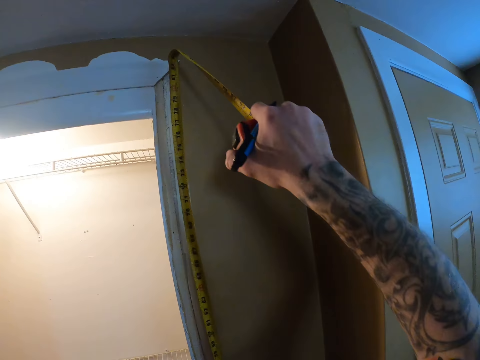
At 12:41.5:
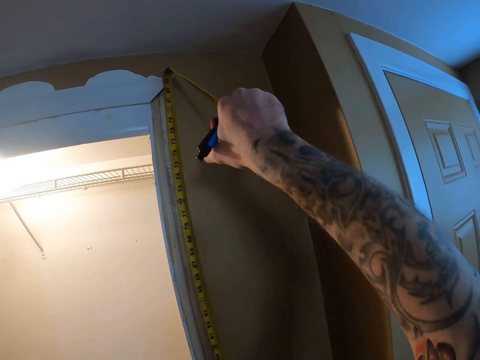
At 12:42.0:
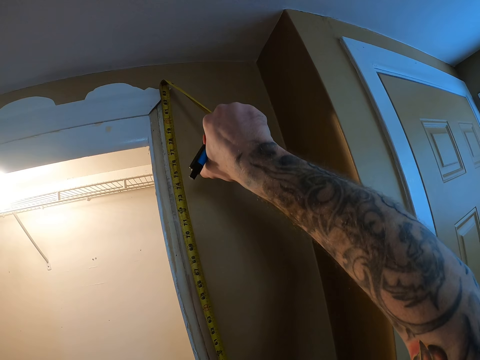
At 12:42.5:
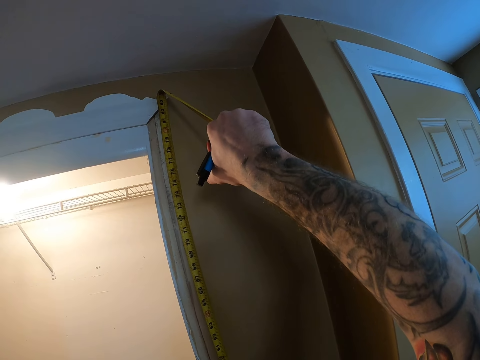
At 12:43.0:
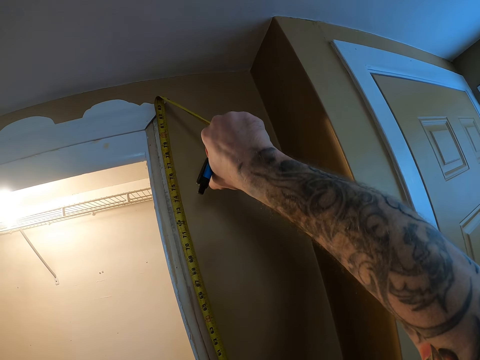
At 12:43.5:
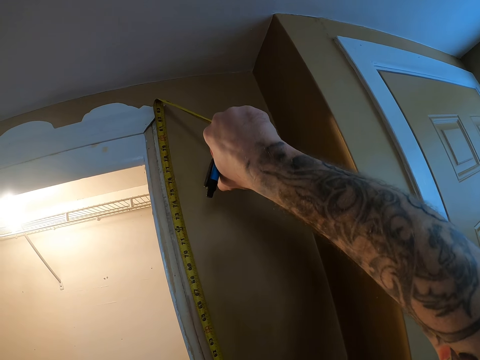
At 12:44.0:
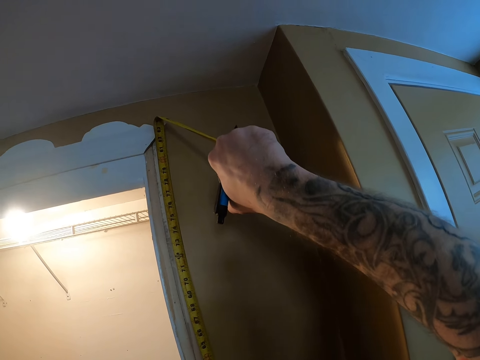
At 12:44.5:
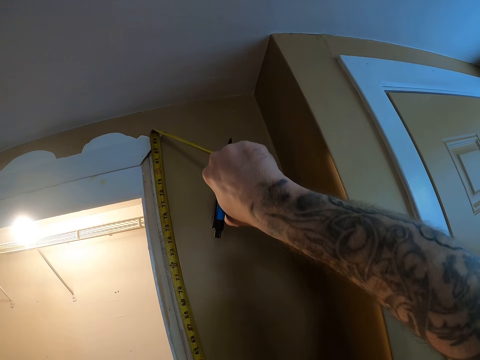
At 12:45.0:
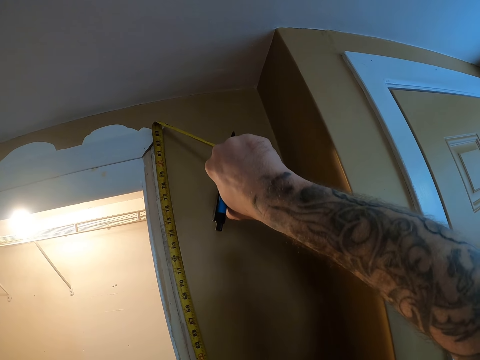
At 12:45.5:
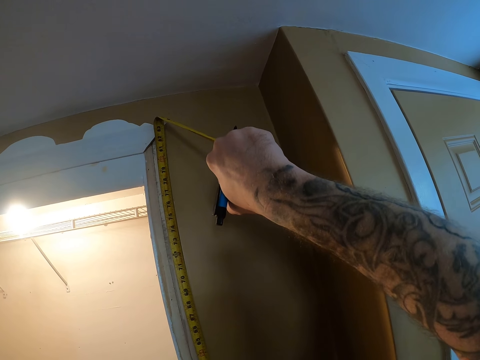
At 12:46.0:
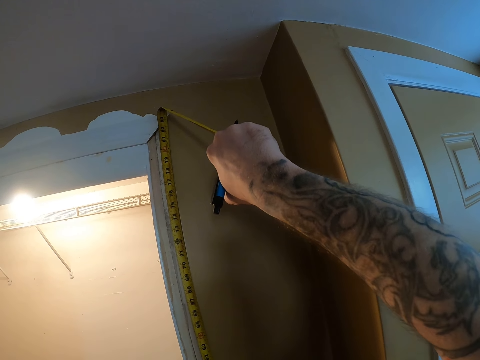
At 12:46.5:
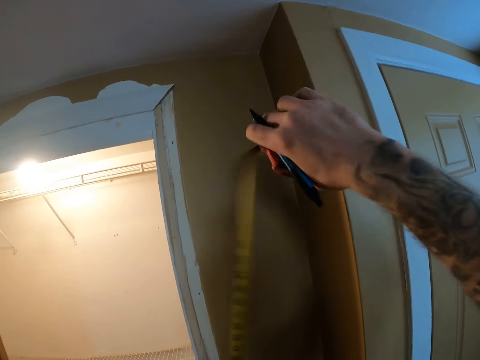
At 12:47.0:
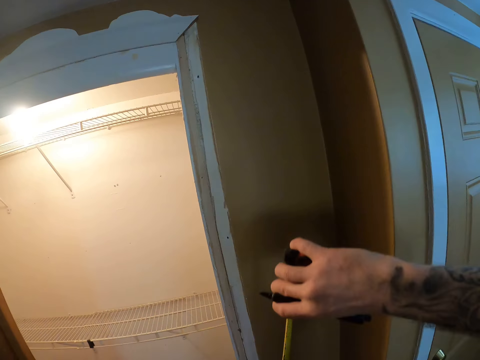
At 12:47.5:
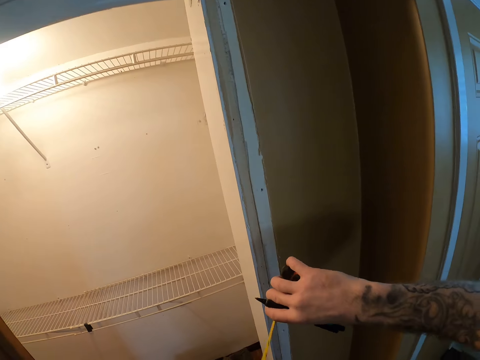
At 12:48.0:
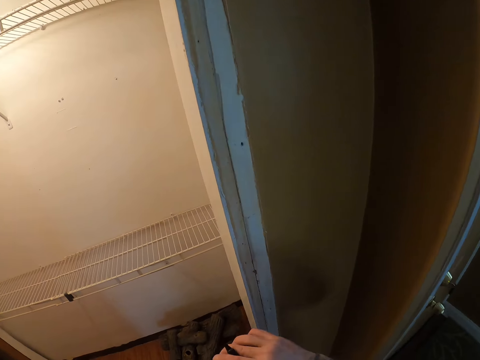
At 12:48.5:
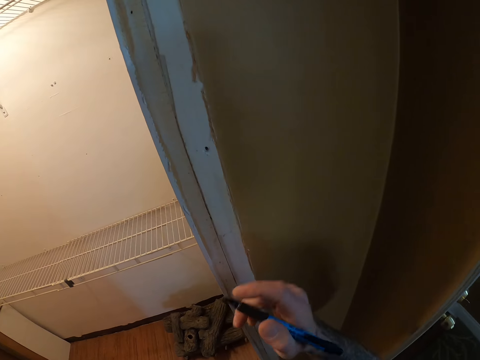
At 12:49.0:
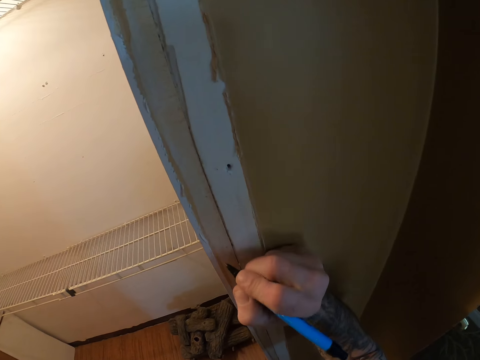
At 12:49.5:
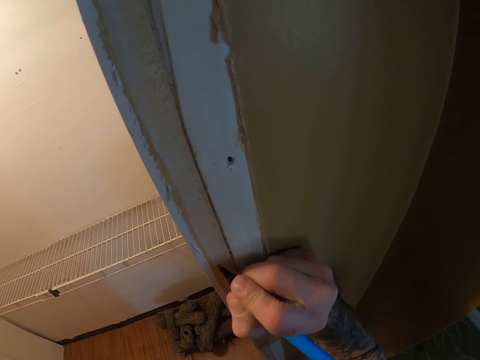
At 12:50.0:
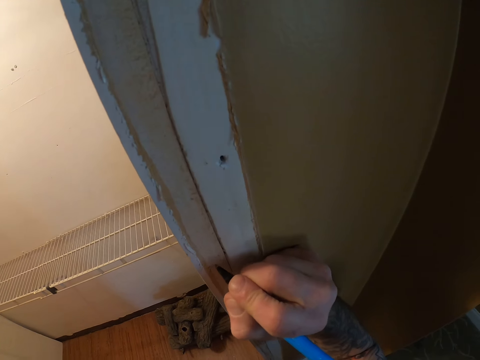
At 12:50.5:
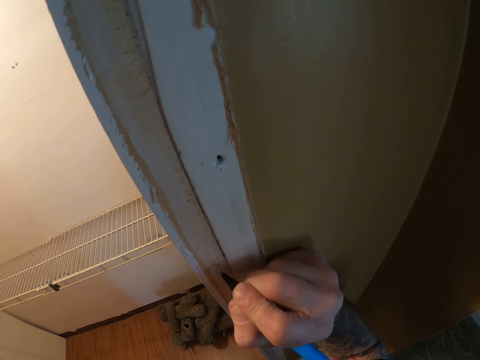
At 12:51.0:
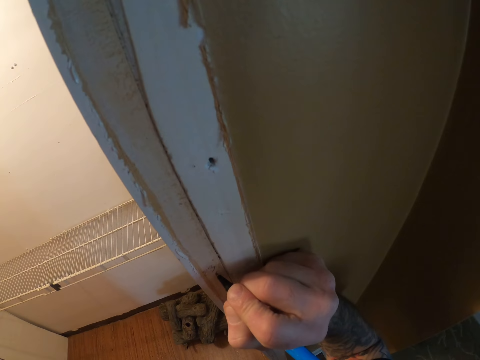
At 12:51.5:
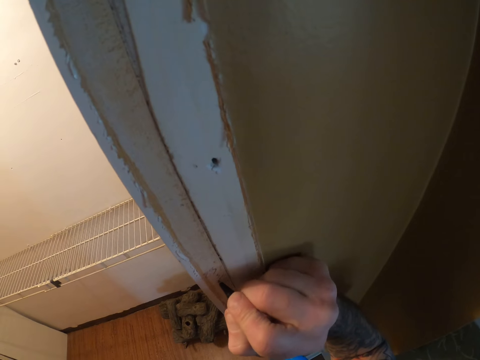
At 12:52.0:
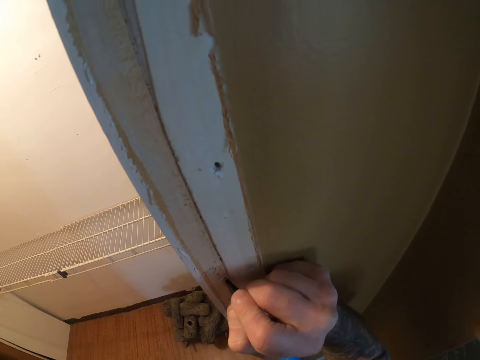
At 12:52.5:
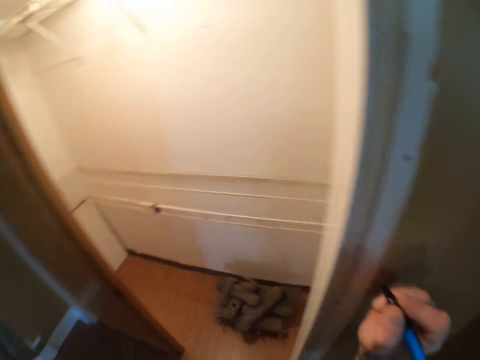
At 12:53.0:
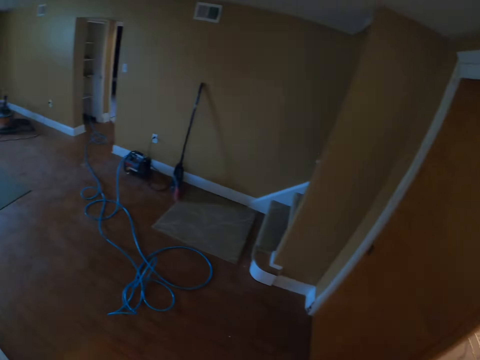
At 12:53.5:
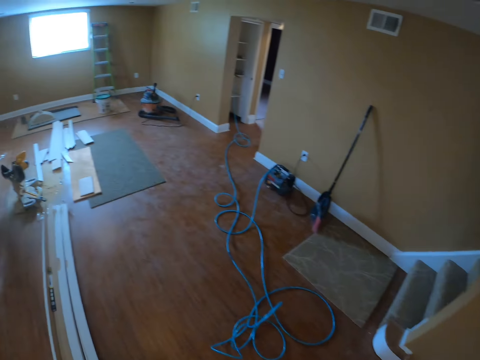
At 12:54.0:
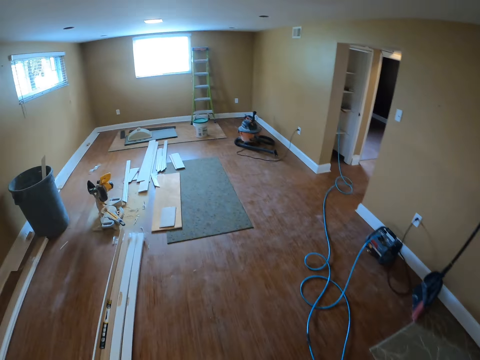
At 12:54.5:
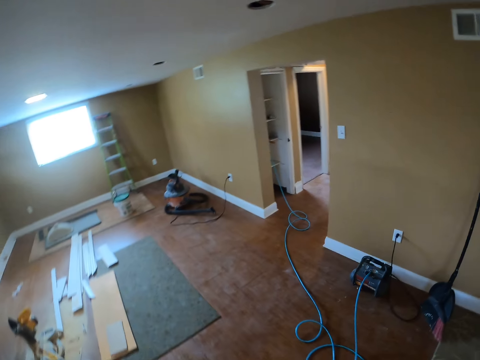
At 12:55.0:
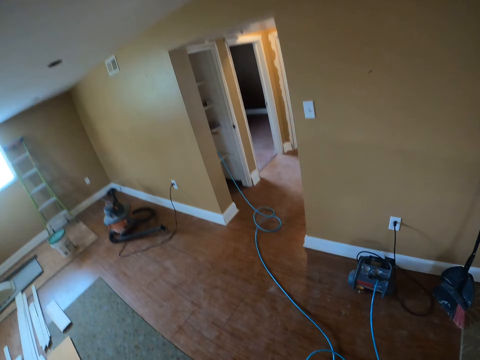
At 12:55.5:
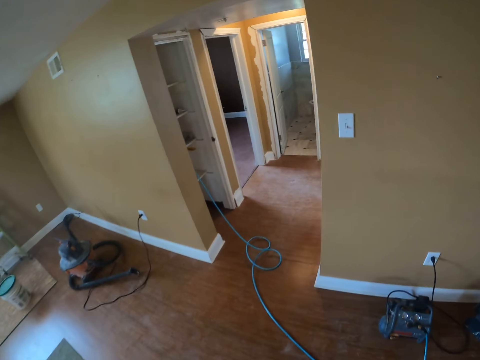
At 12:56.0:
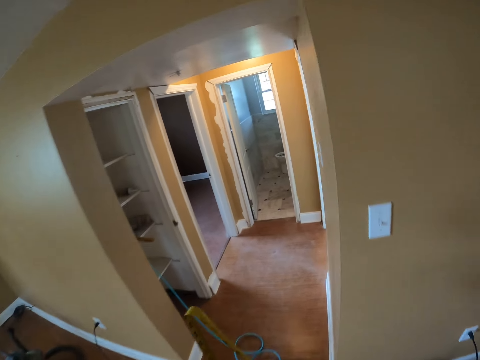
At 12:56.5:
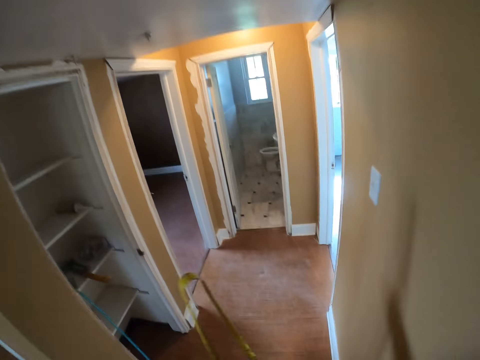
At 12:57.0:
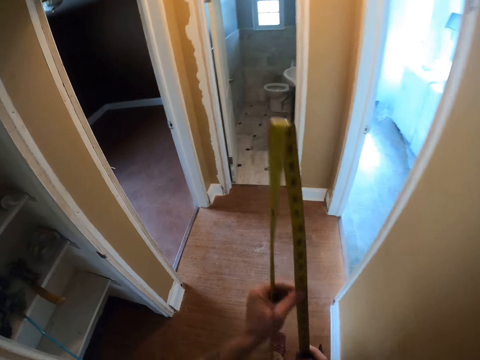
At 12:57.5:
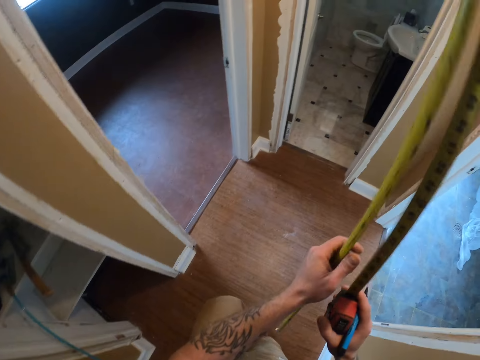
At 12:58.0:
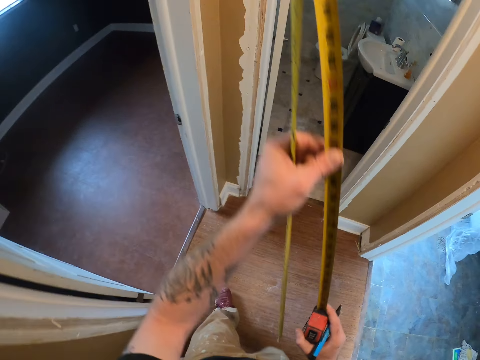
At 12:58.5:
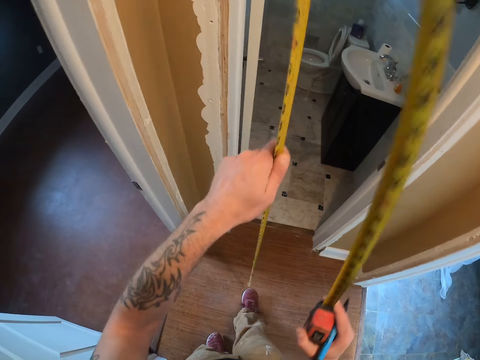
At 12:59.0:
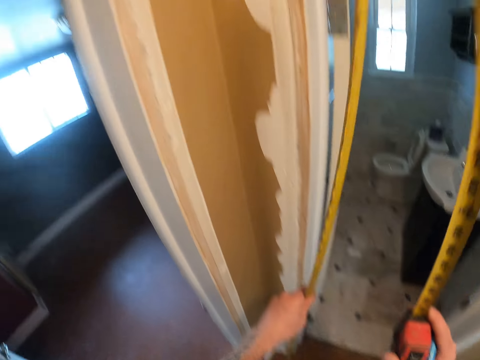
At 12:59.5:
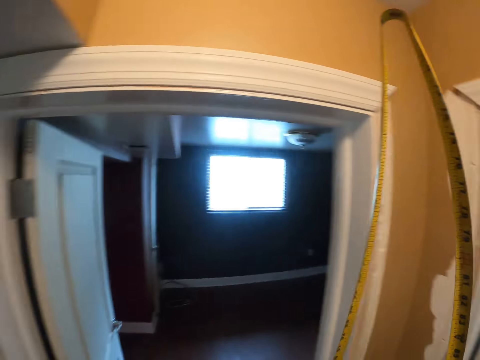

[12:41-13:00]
The camera wearer retracts the tape measure. They write on a wood or the door knob. They walk in the room. They pull the tape measure.

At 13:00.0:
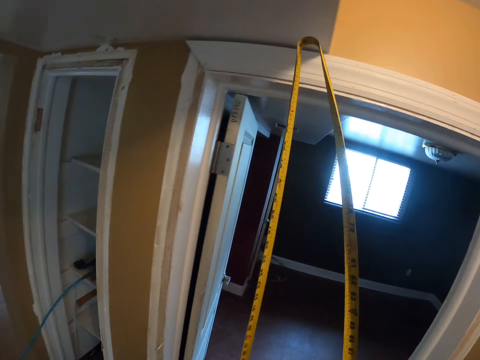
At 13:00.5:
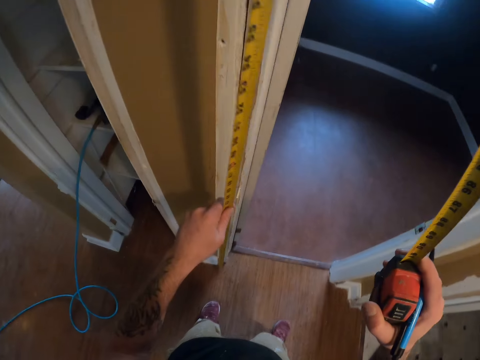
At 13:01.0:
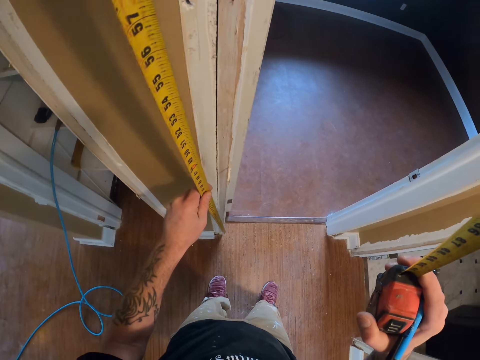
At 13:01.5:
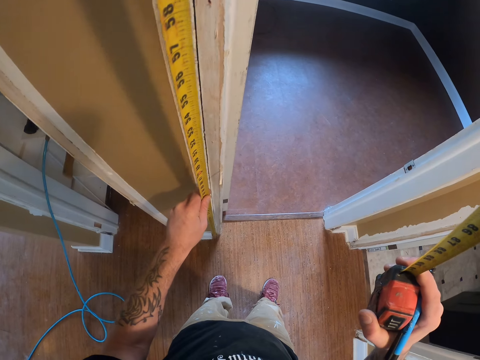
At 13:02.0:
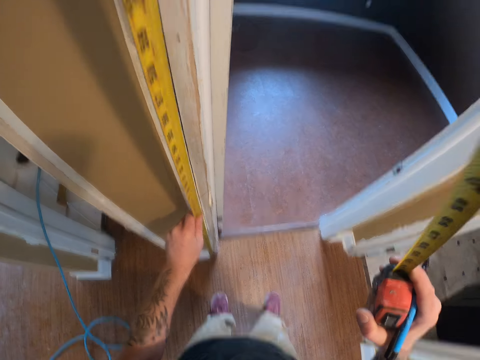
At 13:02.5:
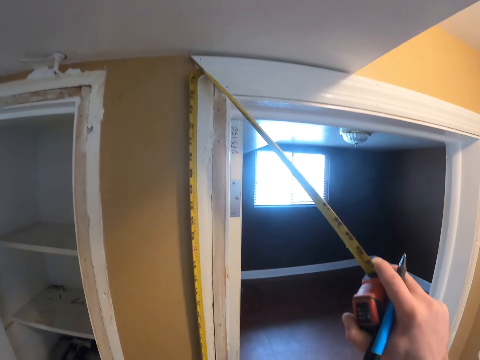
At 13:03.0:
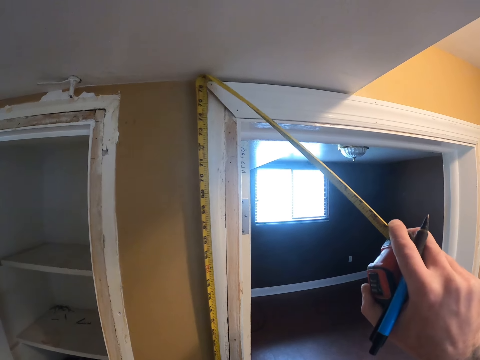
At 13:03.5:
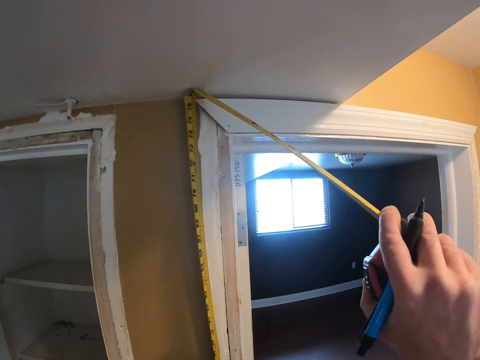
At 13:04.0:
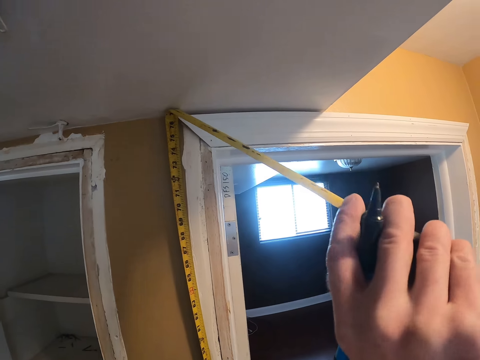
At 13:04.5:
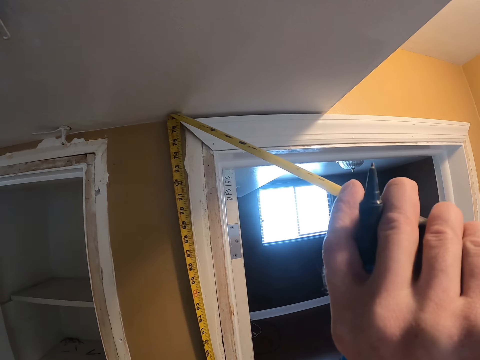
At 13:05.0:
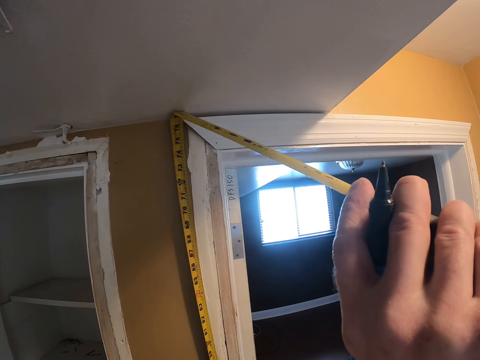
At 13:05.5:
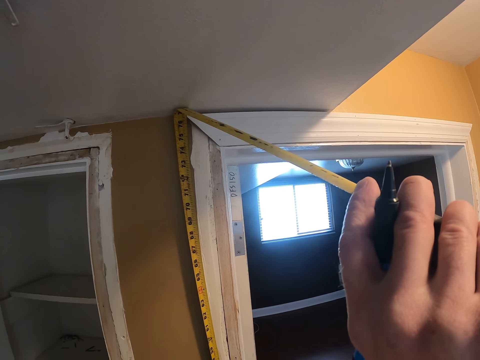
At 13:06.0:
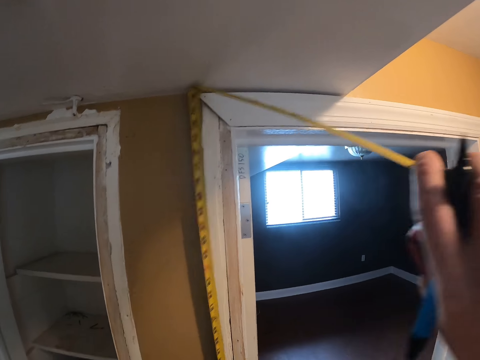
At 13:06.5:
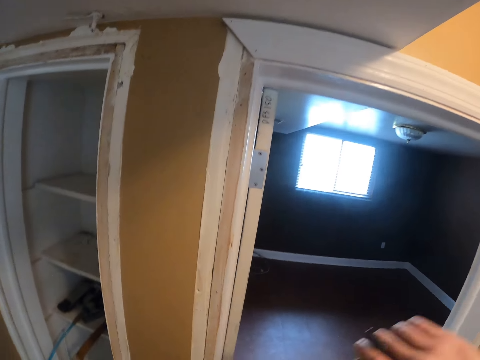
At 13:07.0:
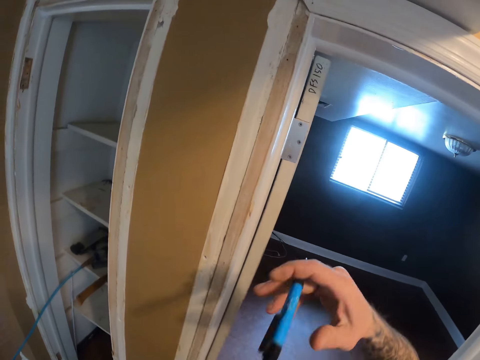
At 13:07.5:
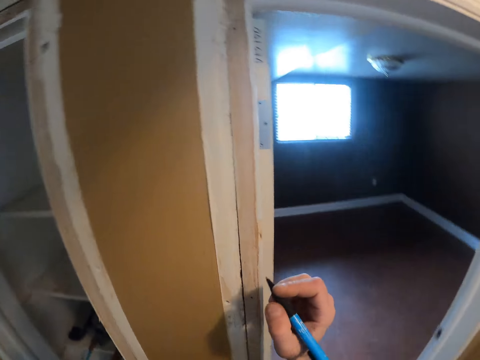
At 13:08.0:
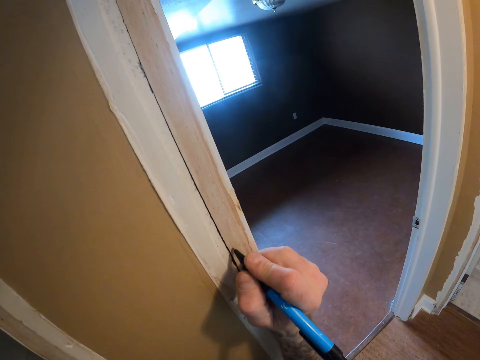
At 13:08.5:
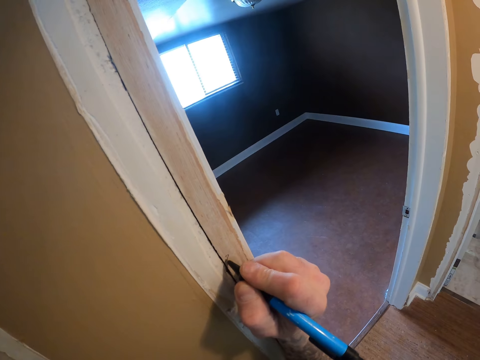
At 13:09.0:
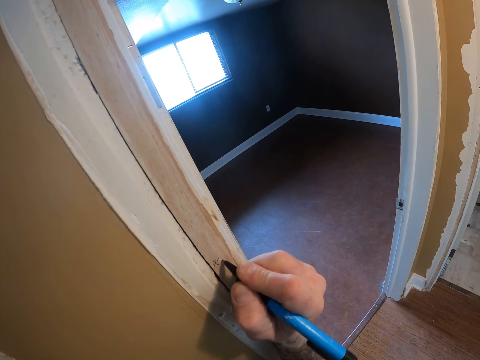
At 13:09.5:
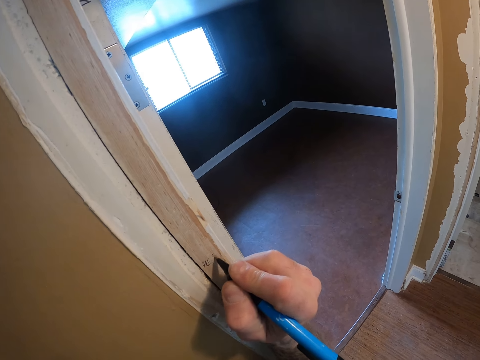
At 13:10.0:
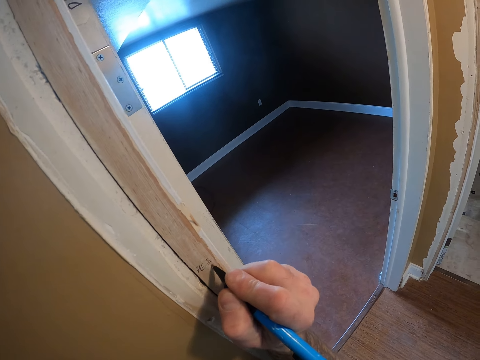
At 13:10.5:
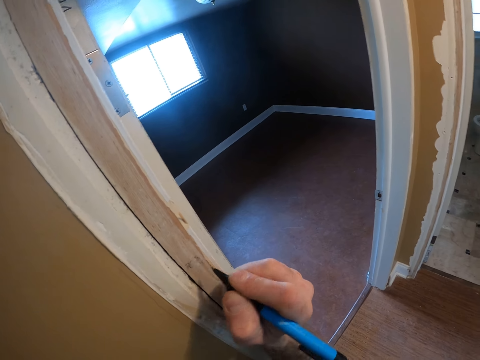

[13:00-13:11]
The camera wearer measures the door jamb. They retract the tape measure. They write on the side jamb.
